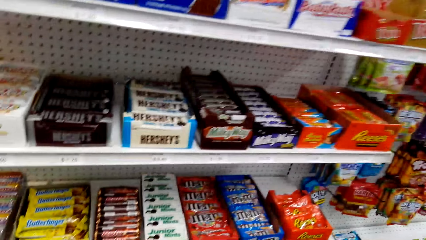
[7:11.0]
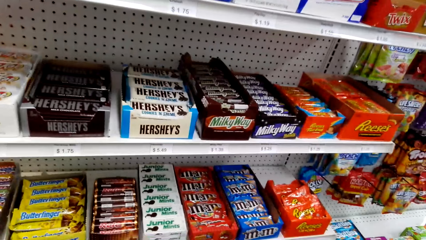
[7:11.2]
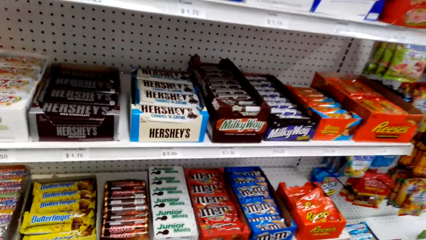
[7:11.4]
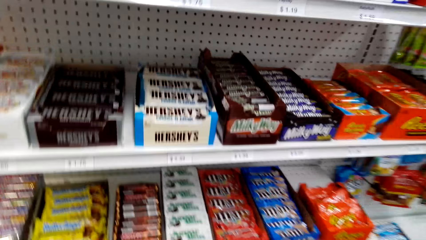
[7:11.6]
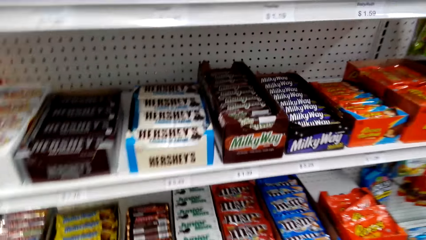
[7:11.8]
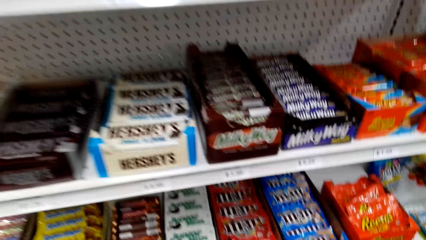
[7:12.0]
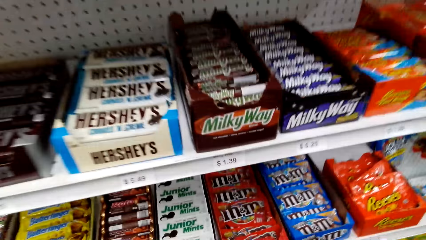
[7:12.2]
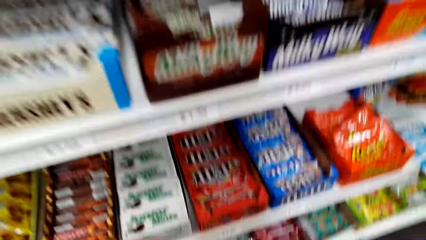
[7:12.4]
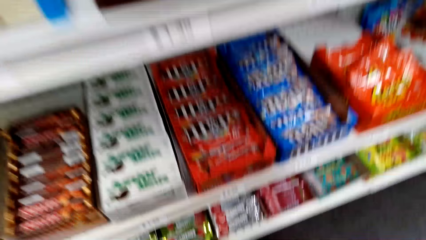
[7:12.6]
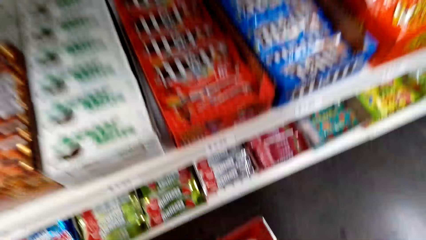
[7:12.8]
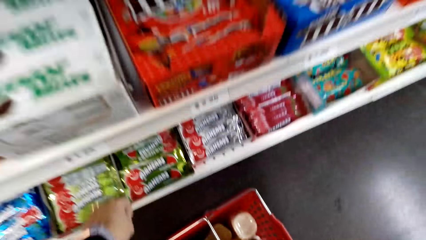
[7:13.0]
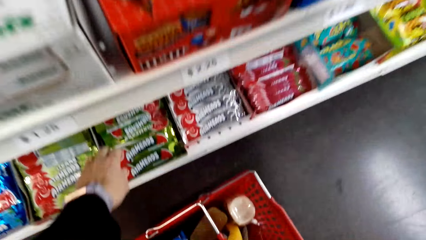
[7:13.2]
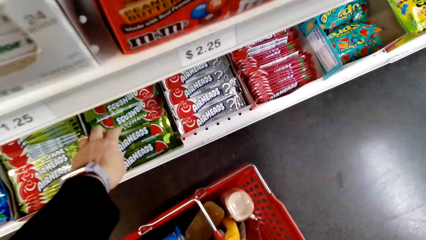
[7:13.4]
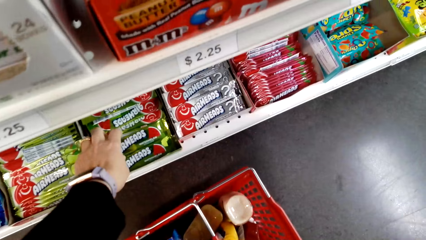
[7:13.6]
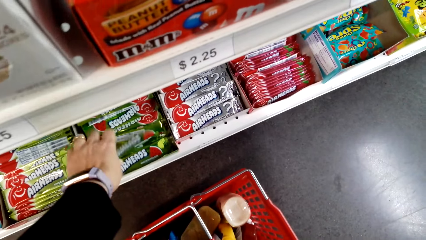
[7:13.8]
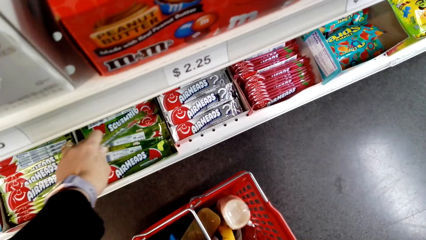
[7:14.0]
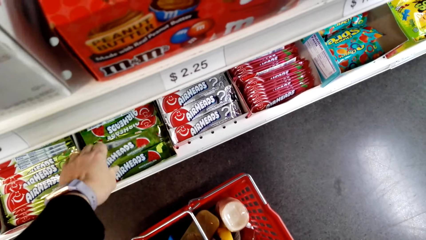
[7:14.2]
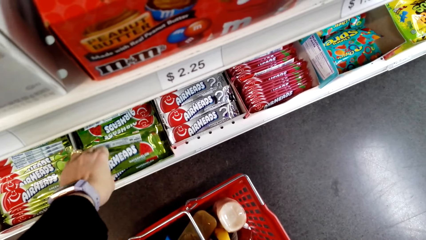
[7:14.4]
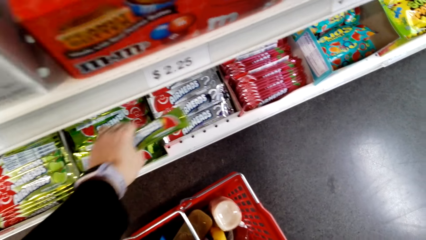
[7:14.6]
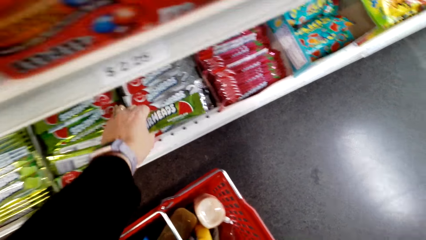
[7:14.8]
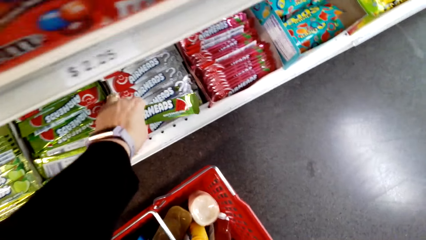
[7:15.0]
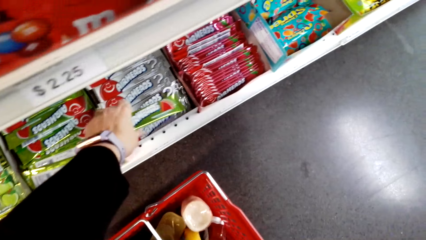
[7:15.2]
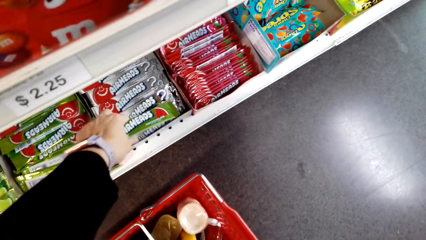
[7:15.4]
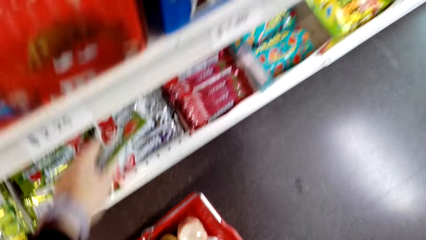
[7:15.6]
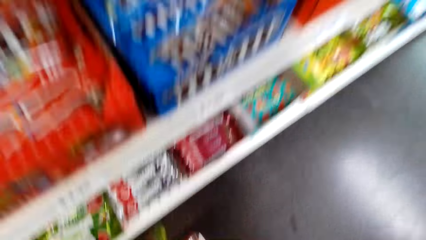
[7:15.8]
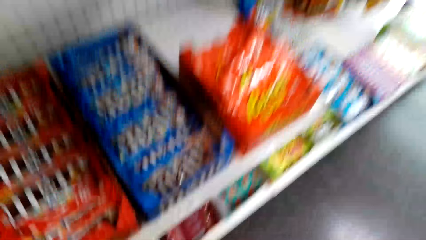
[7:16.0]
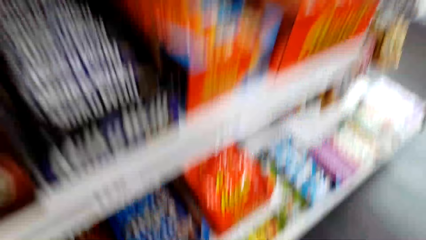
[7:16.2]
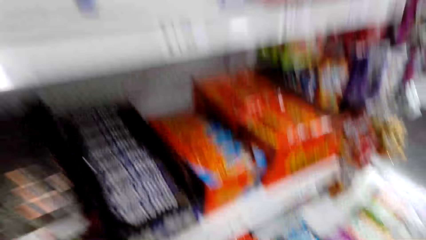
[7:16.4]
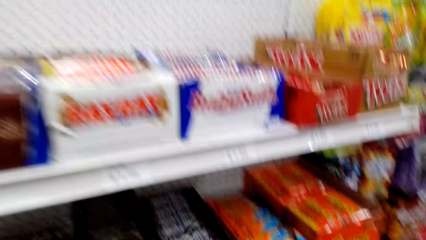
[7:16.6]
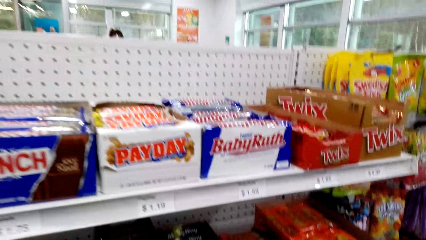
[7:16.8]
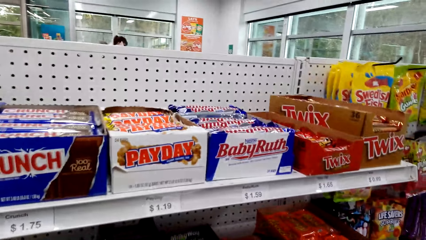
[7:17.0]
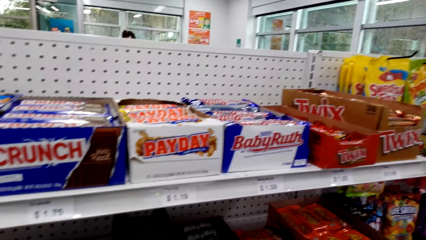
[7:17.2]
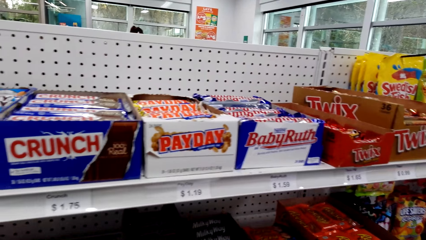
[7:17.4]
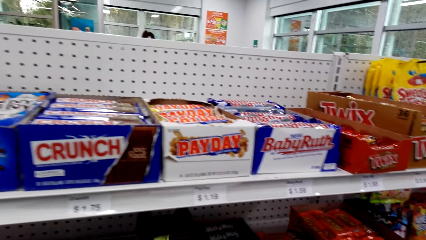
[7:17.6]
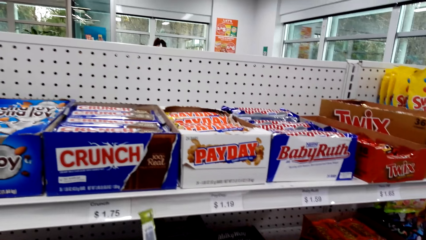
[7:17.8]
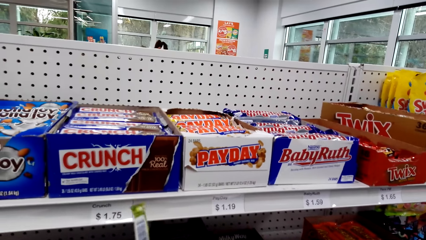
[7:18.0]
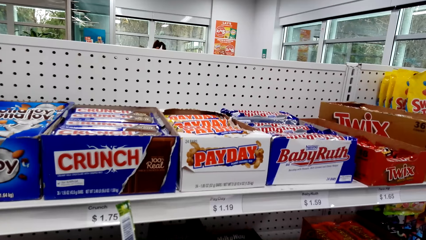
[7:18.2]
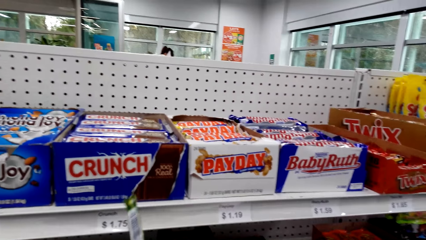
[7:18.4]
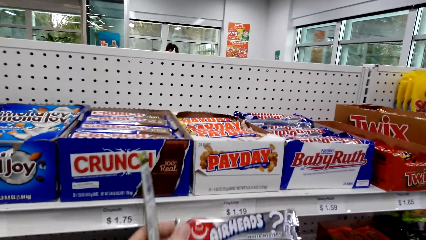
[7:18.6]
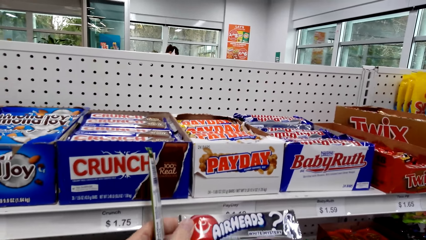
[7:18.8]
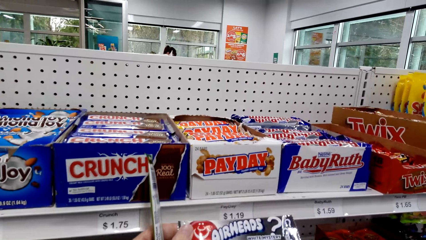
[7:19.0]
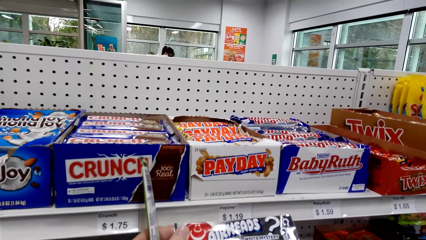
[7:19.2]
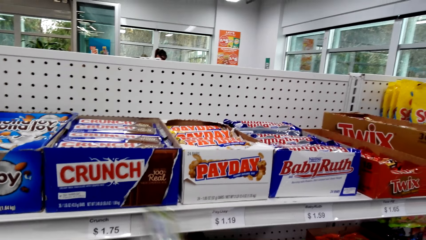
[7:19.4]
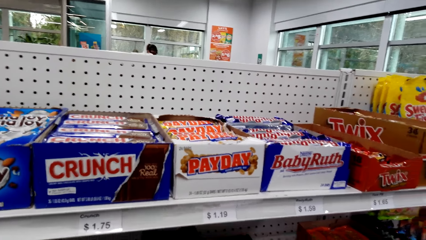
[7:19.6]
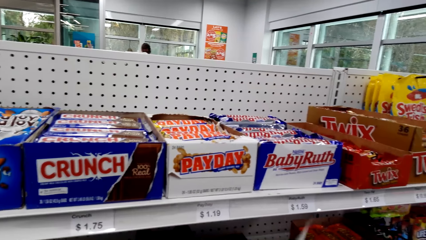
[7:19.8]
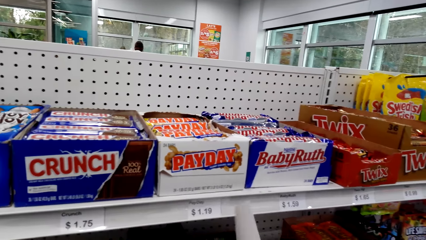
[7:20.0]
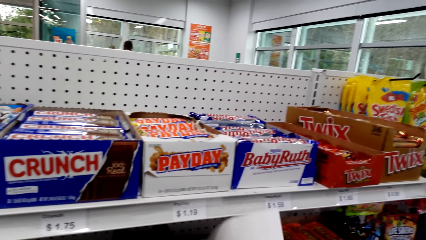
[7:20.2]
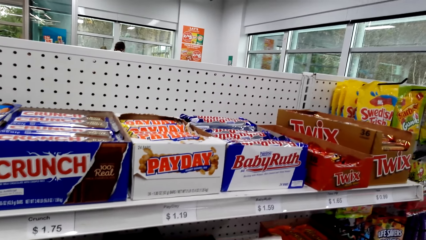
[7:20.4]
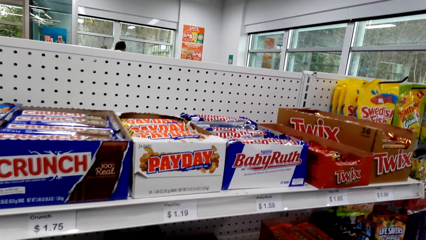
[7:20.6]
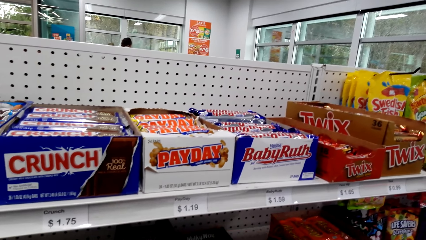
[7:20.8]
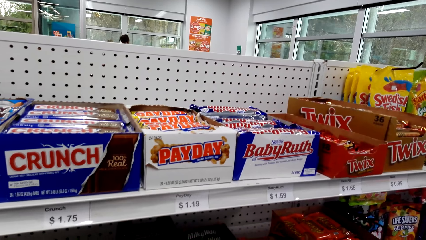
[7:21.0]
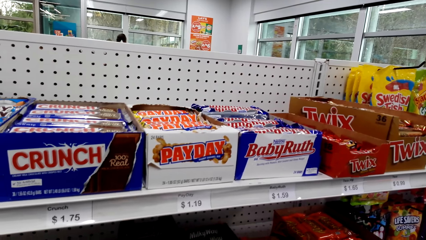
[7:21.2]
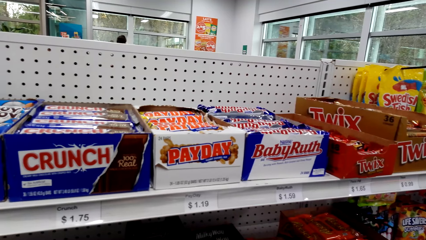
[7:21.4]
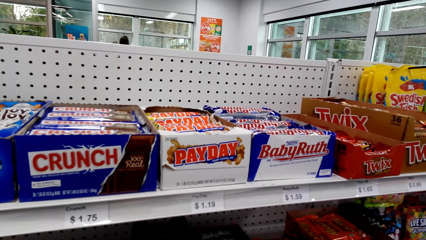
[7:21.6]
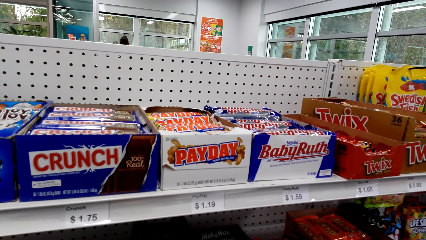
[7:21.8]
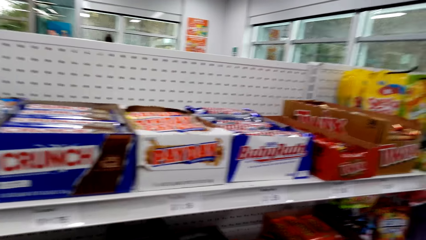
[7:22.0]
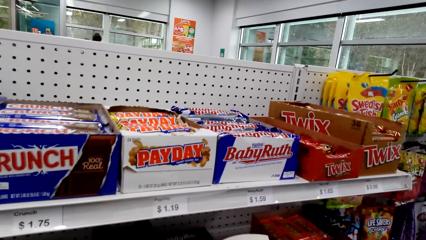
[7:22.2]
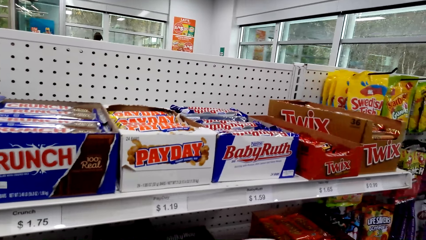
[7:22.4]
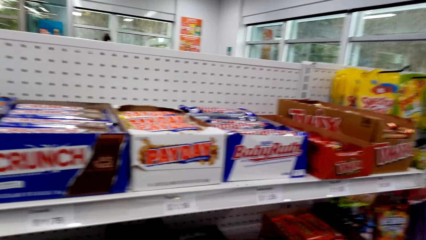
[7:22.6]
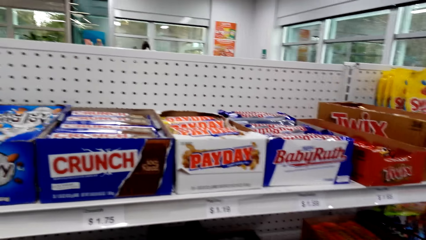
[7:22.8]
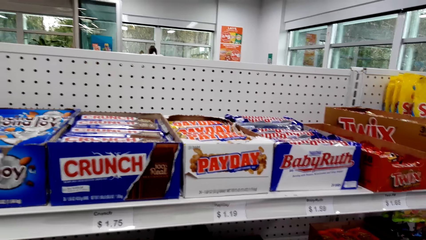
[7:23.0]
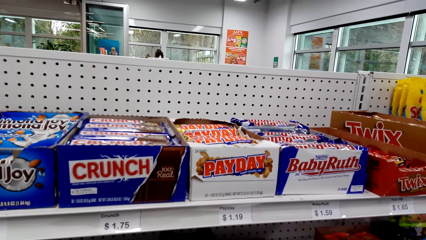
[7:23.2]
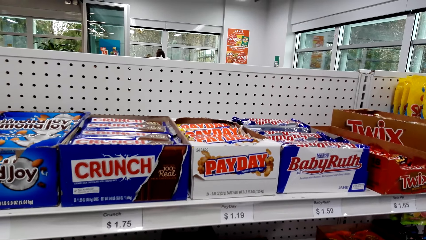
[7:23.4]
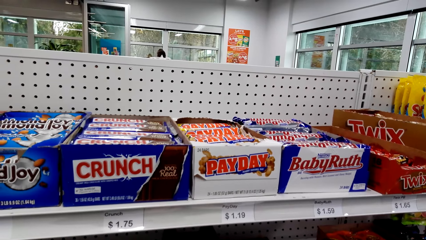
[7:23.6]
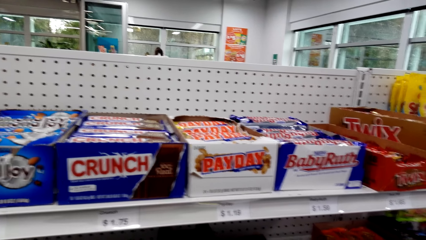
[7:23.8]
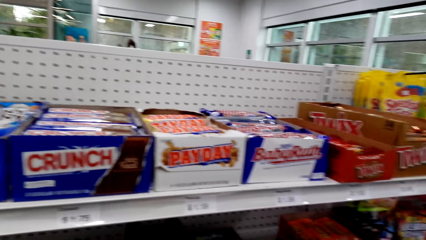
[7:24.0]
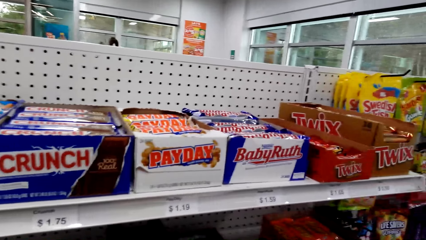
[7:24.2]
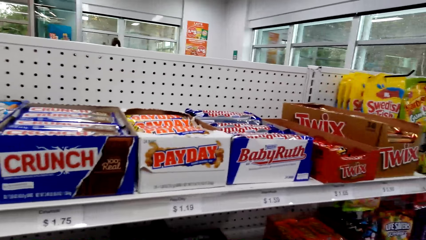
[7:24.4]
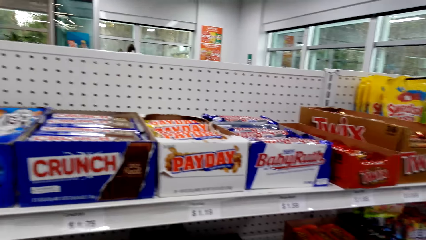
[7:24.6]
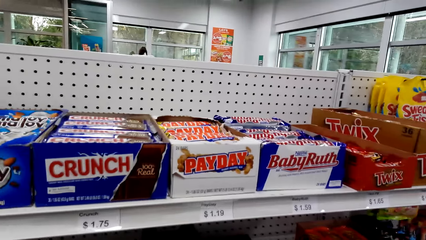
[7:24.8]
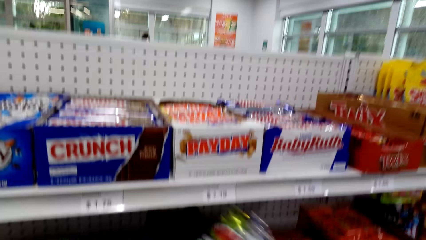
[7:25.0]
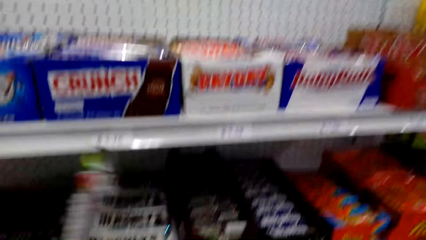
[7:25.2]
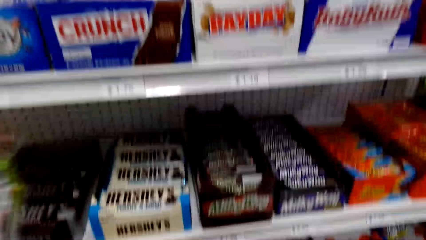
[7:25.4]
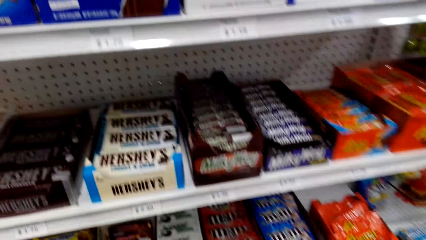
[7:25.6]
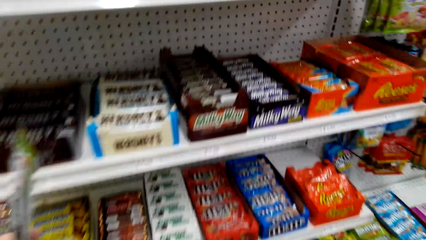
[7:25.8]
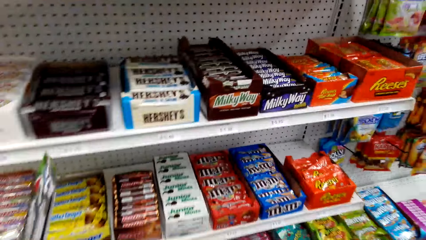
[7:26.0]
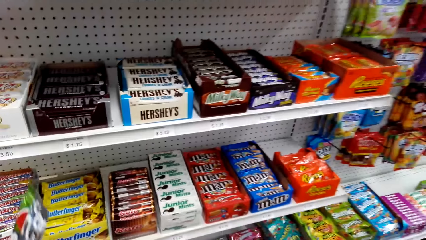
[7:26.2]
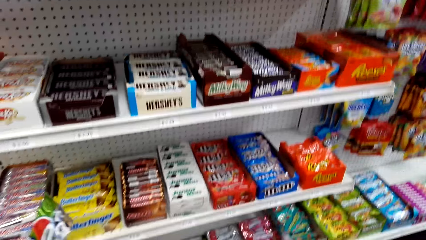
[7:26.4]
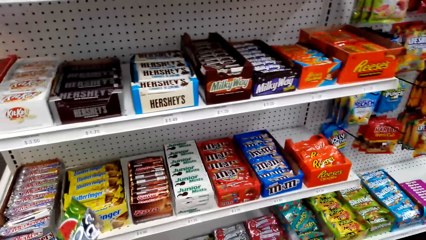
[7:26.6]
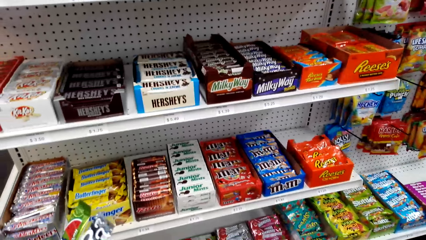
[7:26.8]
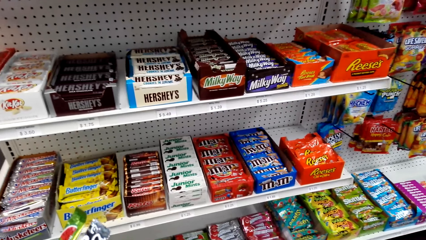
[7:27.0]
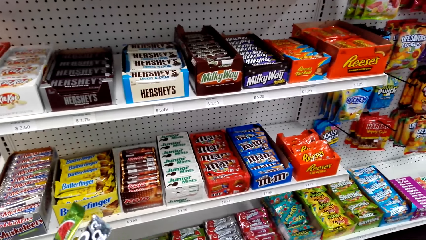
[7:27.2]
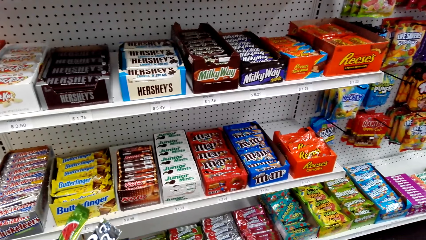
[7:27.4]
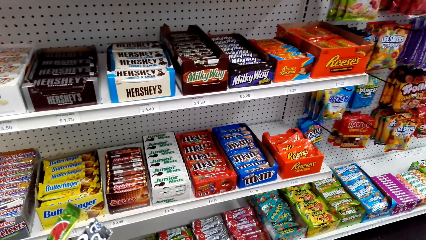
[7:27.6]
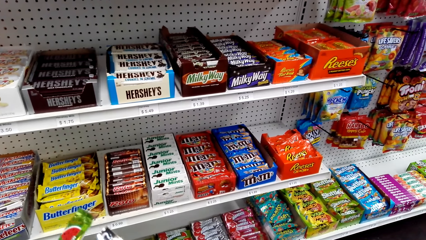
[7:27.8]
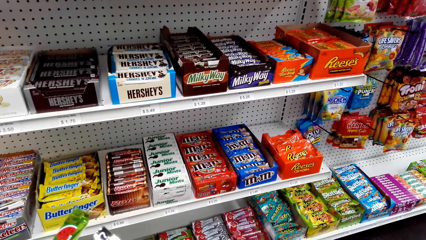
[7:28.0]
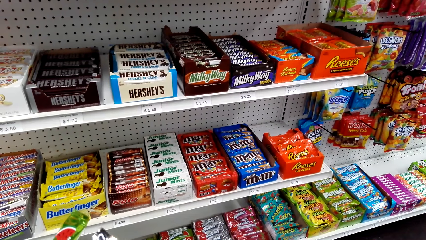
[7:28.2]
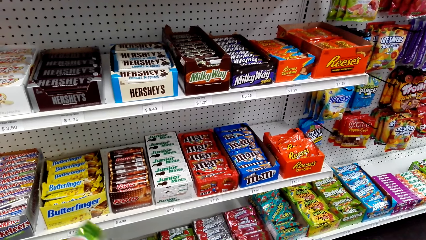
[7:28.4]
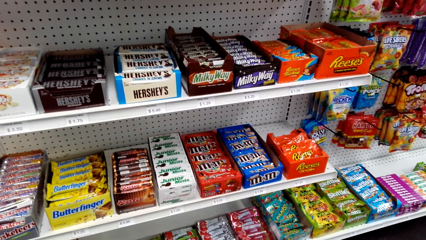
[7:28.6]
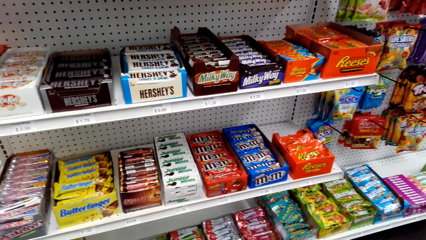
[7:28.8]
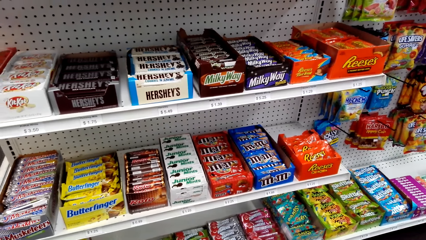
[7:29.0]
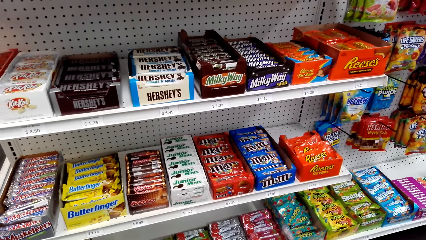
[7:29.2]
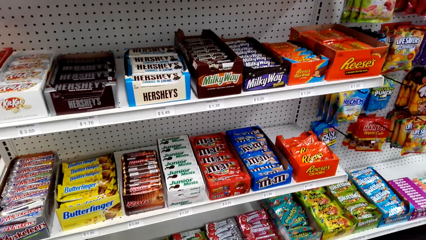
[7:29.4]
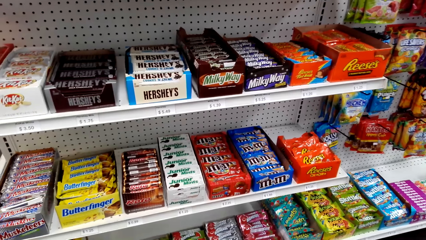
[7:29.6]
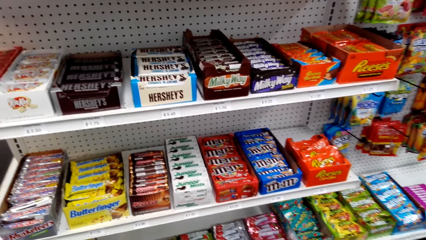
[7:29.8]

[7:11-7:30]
The camera wearer picks two Airheads packets from the shelf. They stand on the floor.
